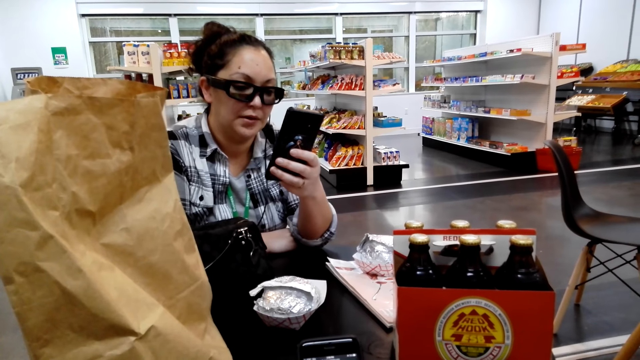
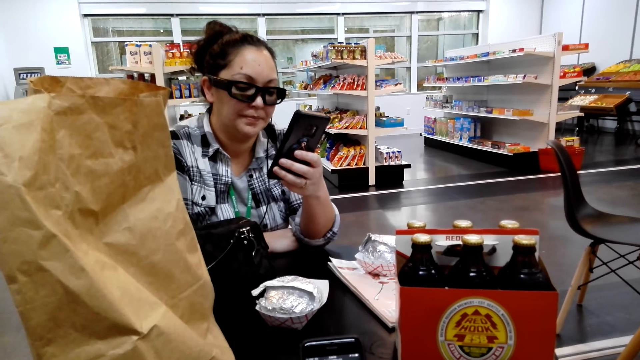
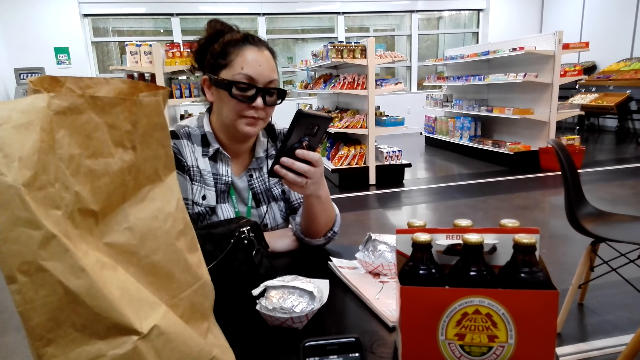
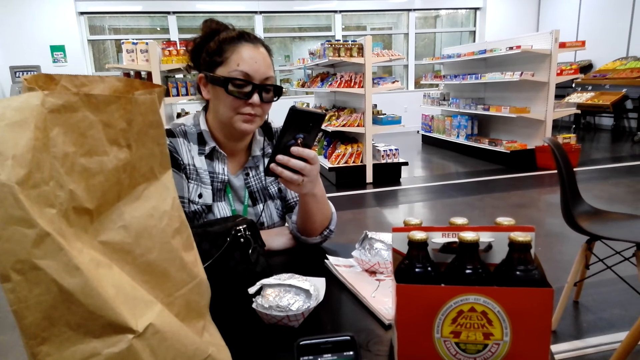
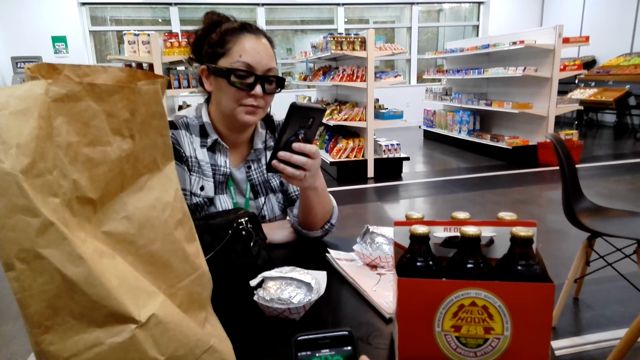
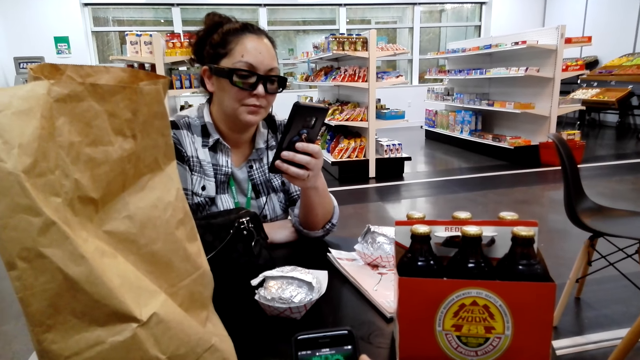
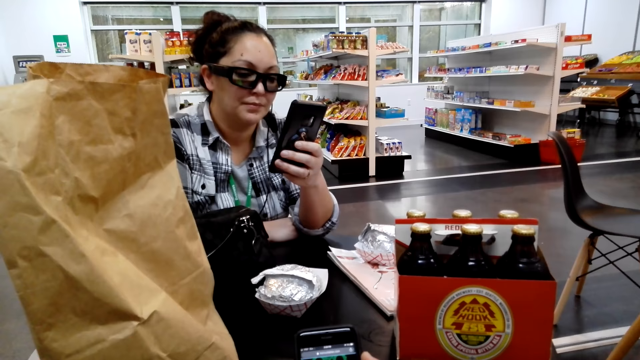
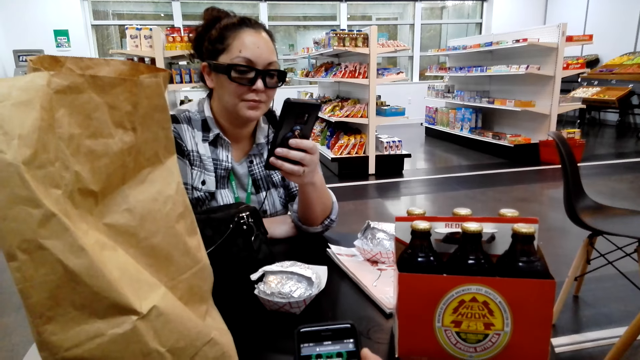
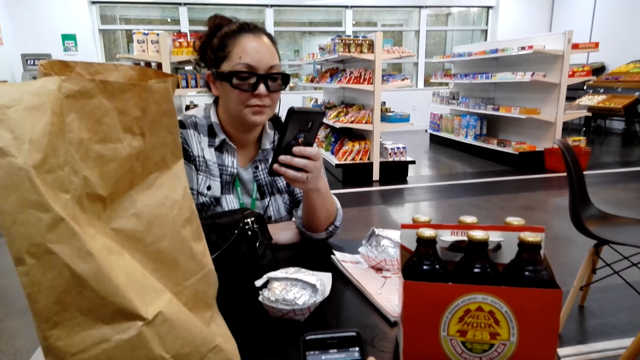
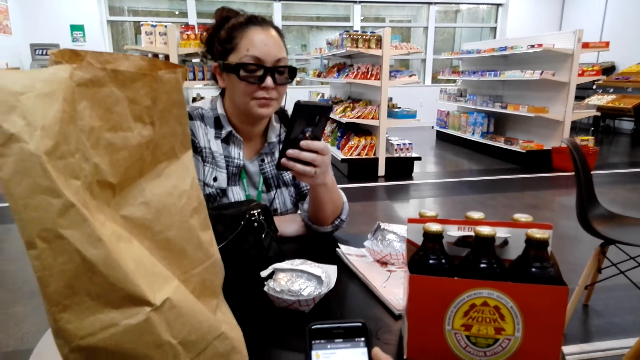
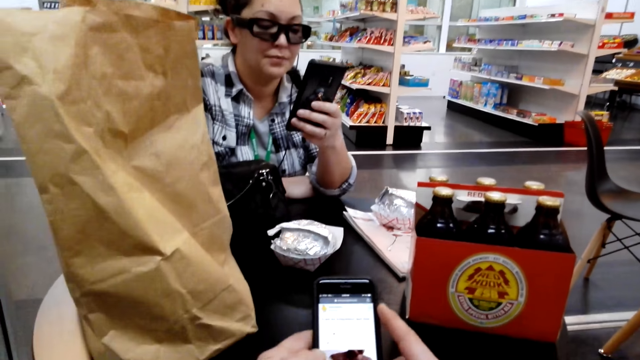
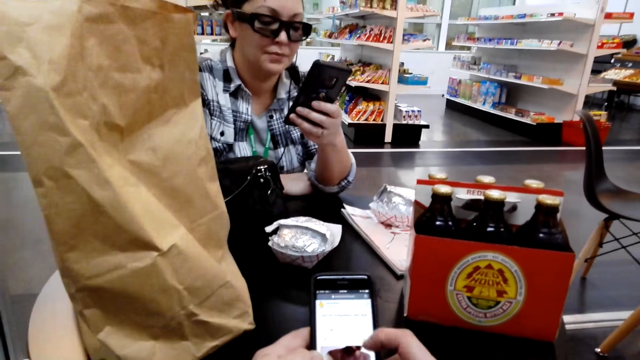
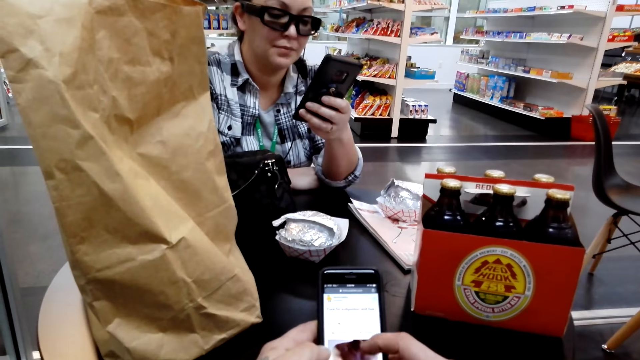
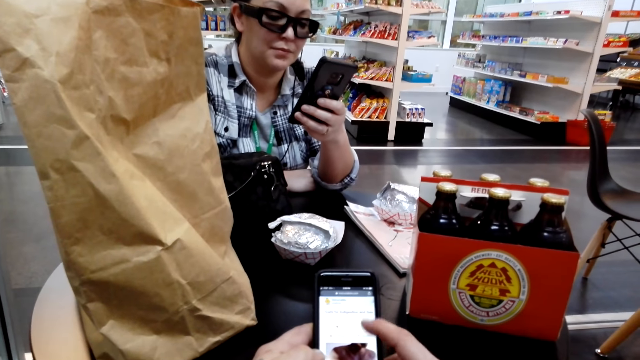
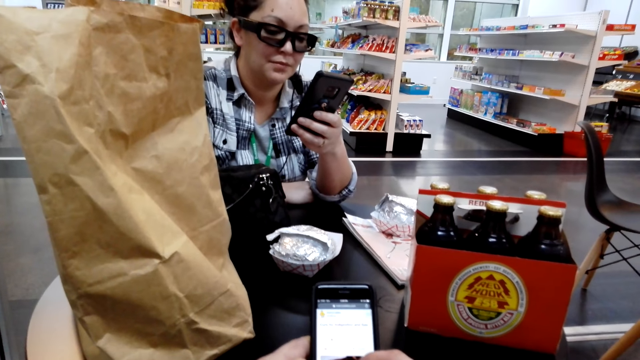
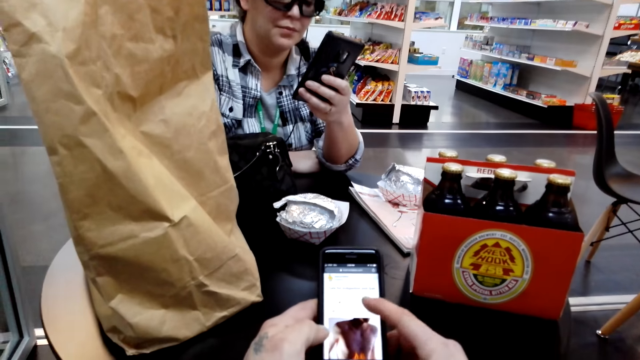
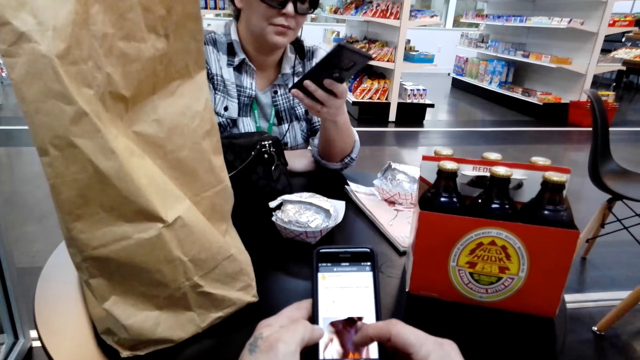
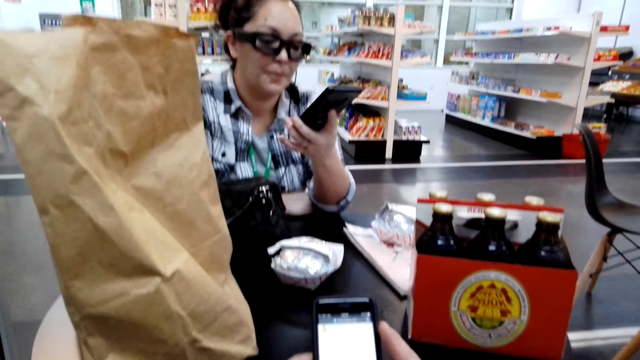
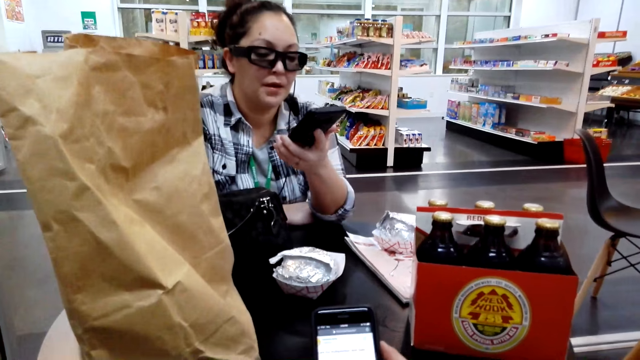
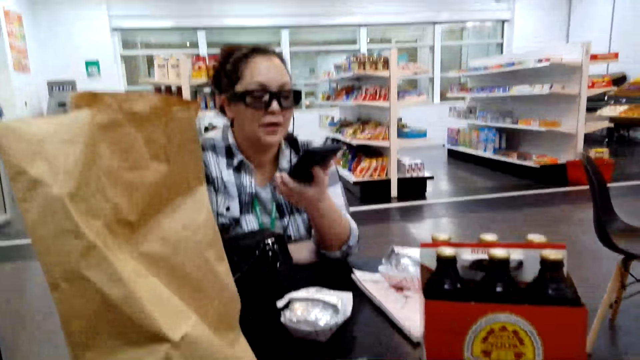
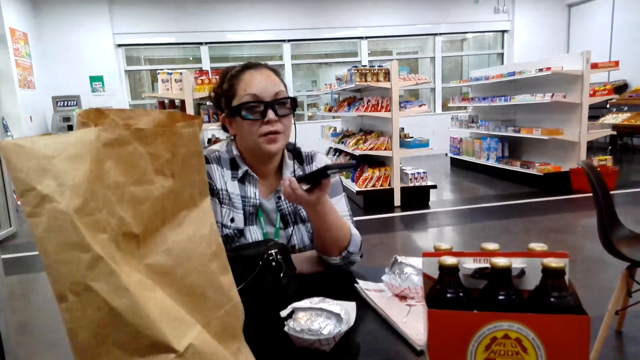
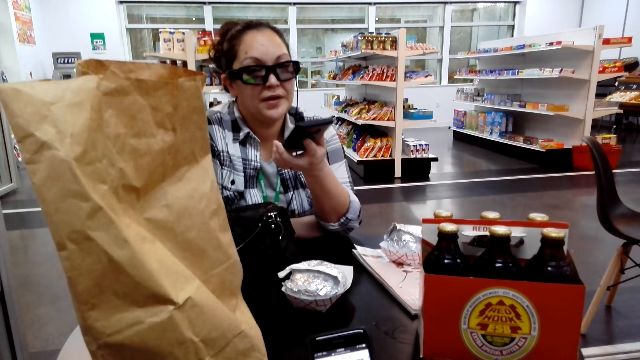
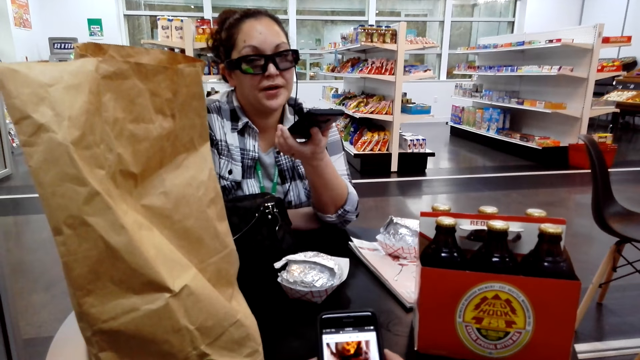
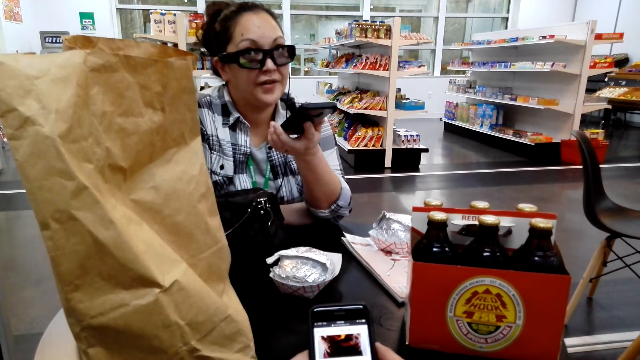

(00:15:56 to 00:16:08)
The camera wearer uses a phone. A woman uses a phone. The woman talks to the phone.

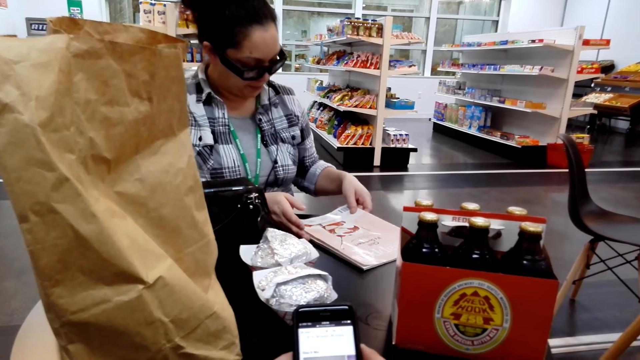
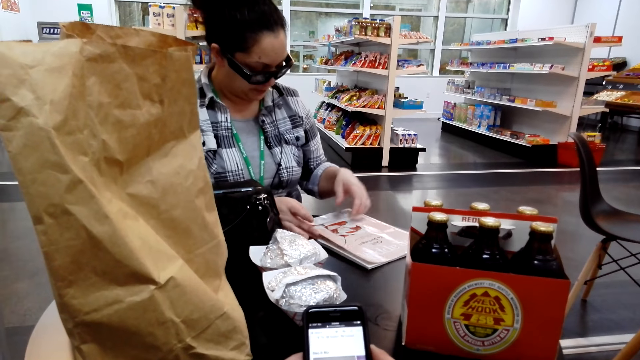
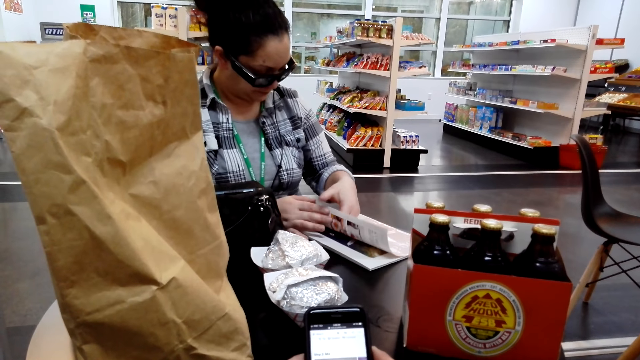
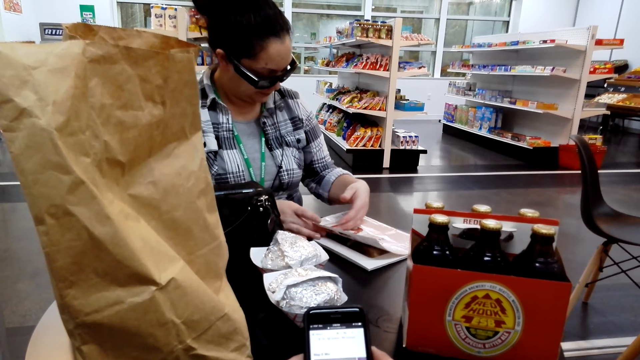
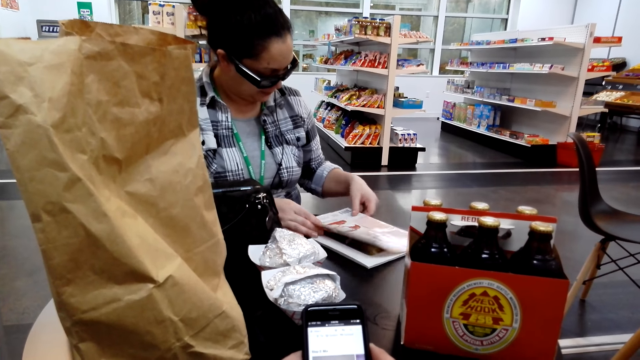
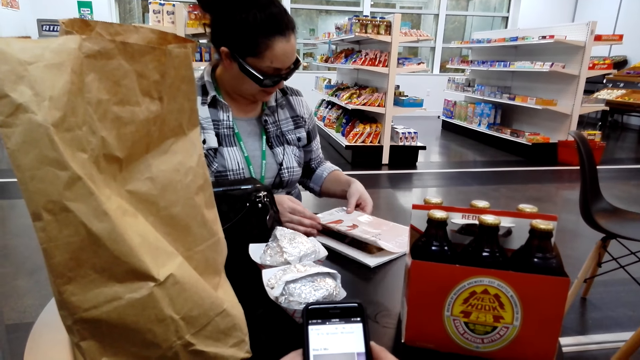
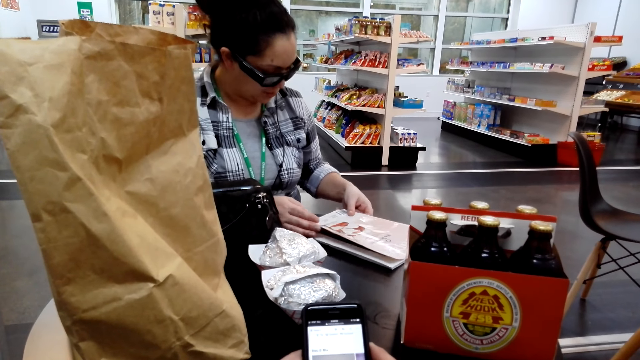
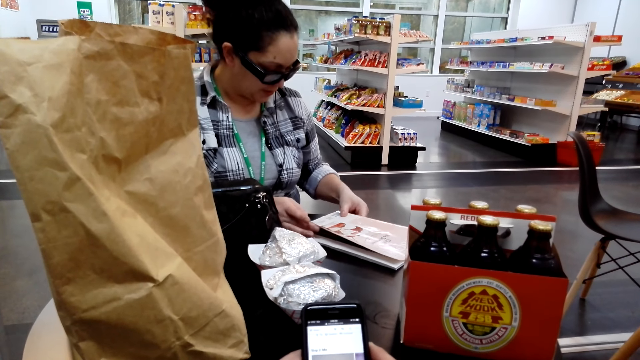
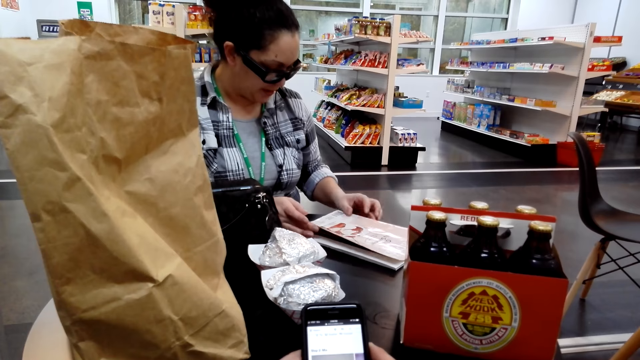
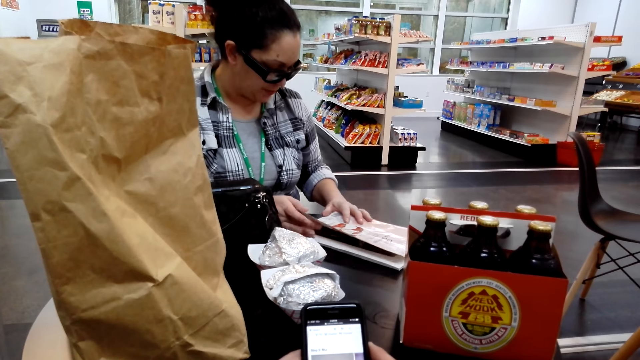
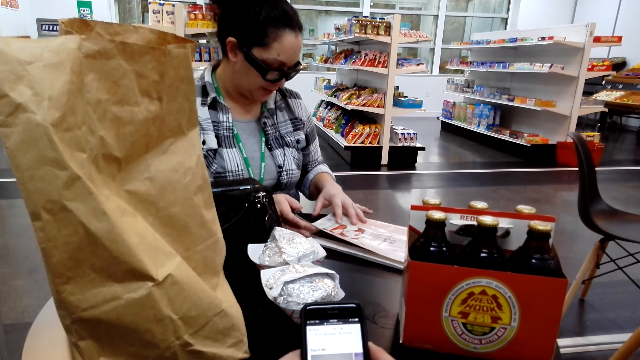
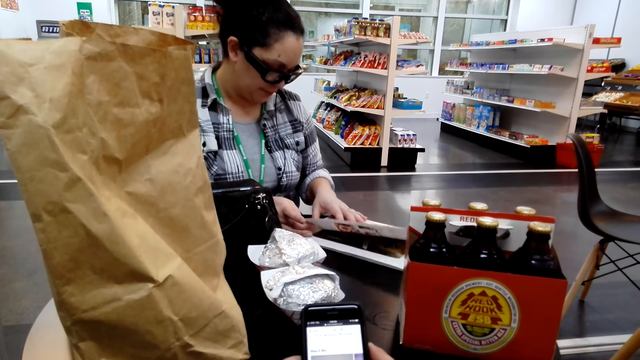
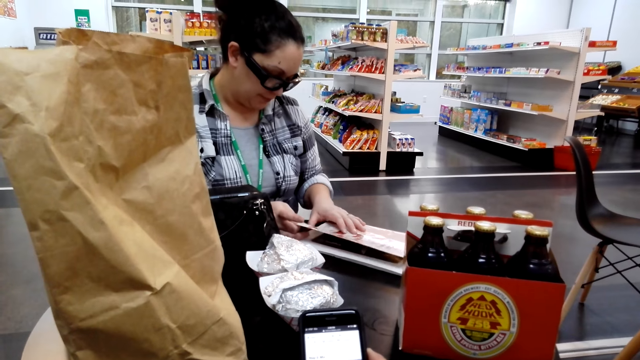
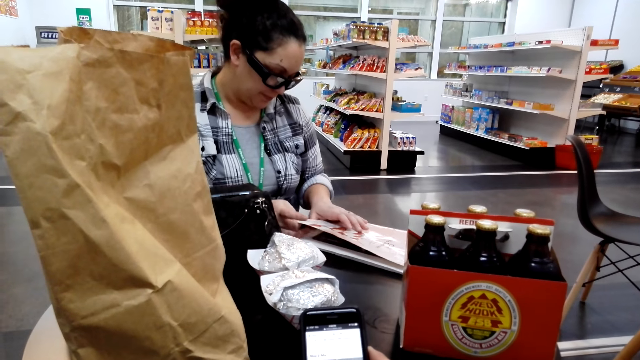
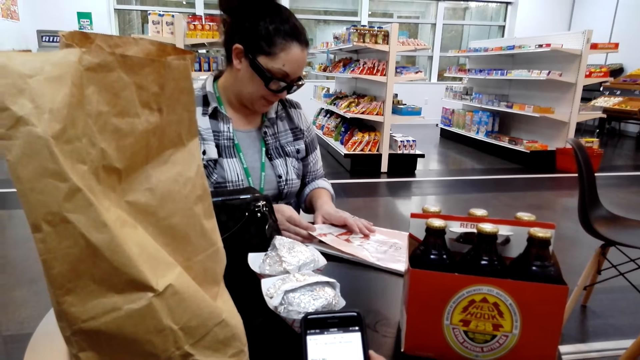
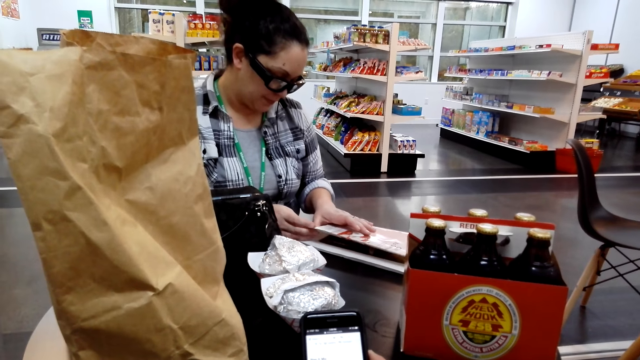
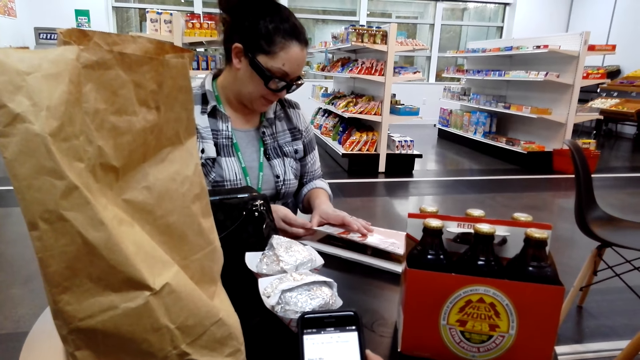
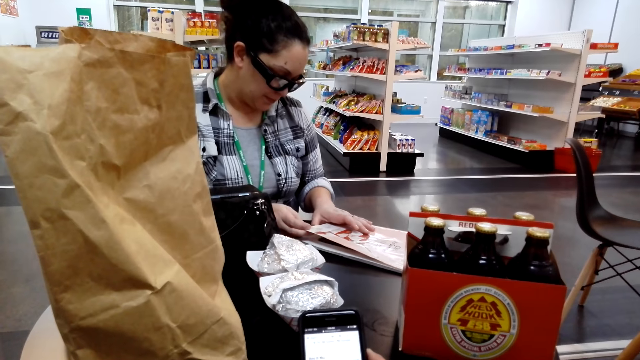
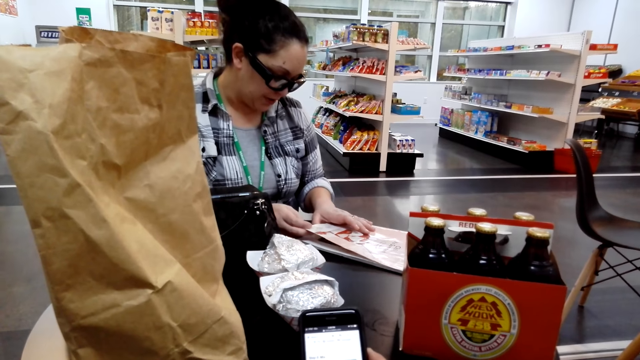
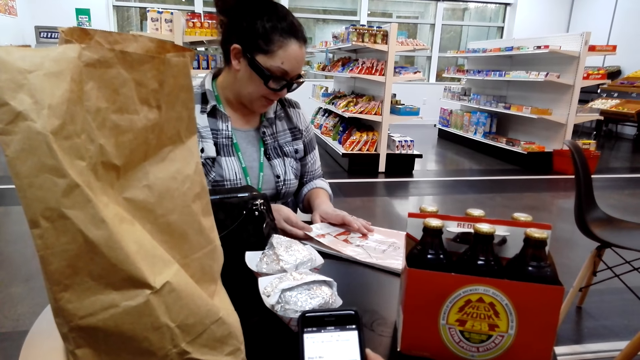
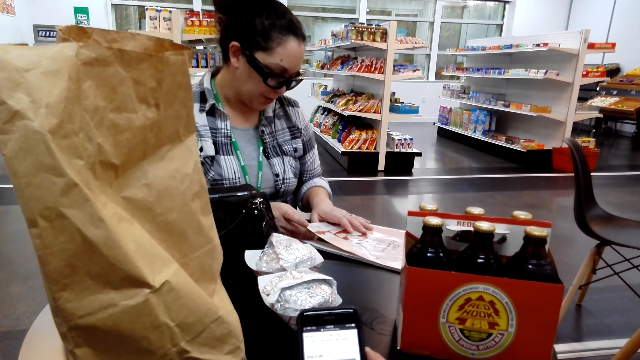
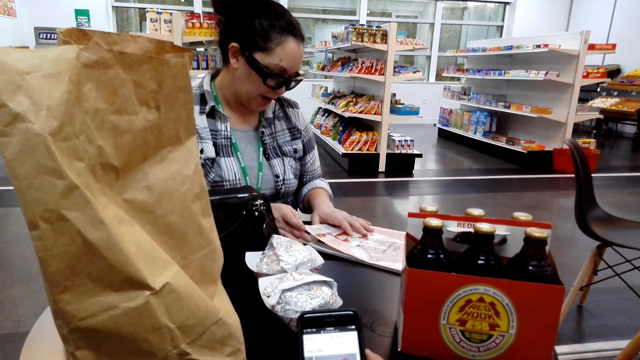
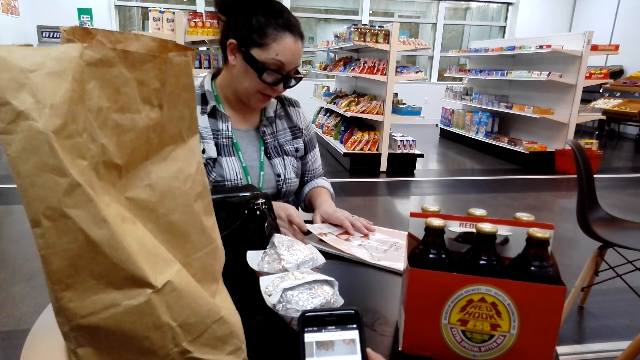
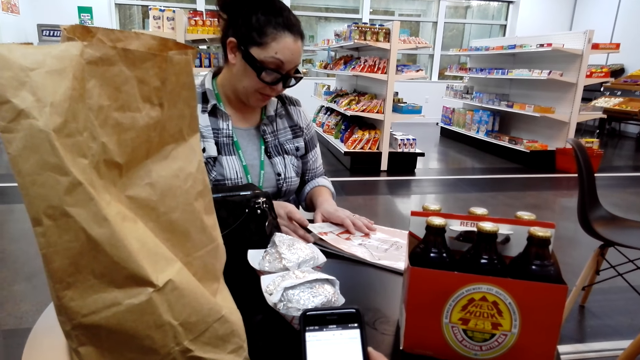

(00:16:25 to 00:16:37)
A woman picks up a magazine book from the table. The woman reads through the magazine book. The camera wearer scrolls through the phone. The woman talks.
